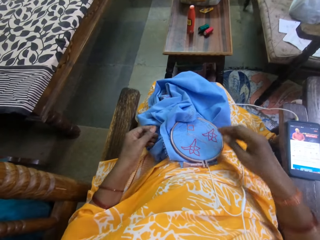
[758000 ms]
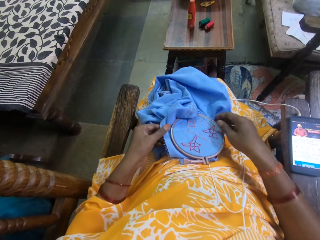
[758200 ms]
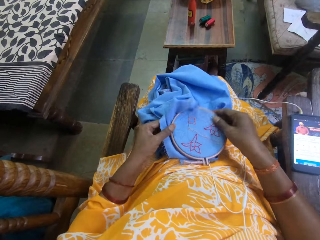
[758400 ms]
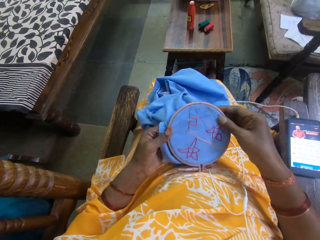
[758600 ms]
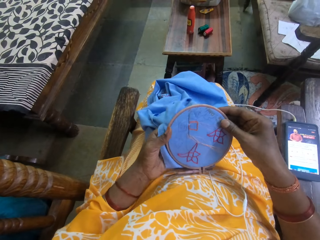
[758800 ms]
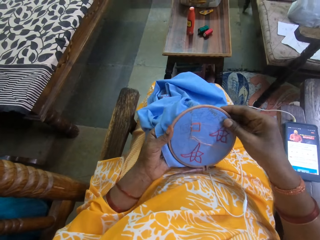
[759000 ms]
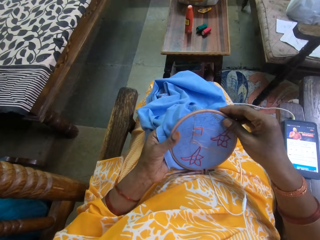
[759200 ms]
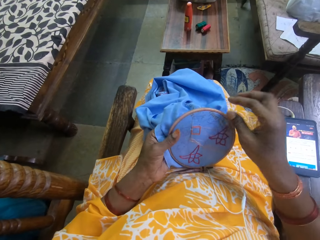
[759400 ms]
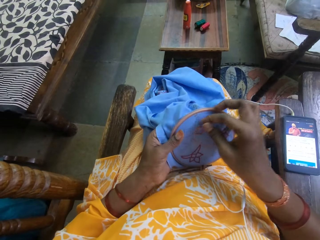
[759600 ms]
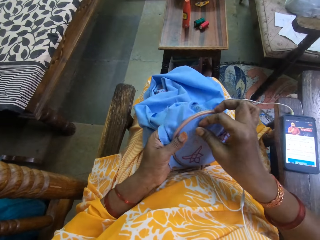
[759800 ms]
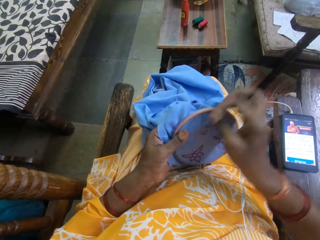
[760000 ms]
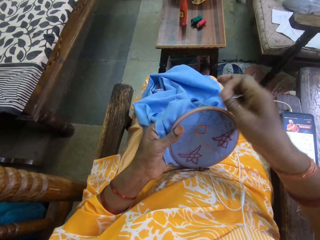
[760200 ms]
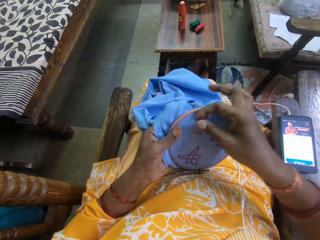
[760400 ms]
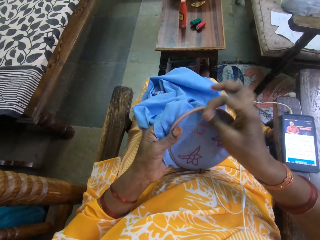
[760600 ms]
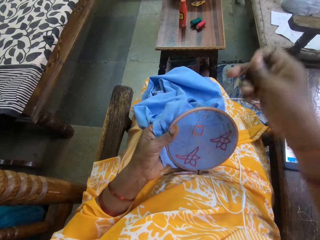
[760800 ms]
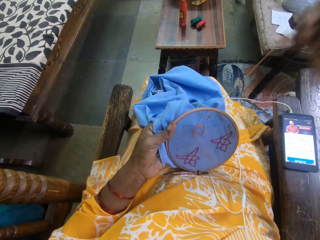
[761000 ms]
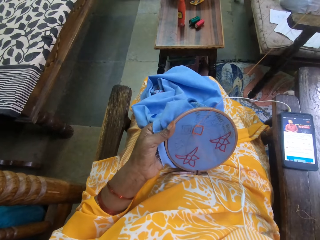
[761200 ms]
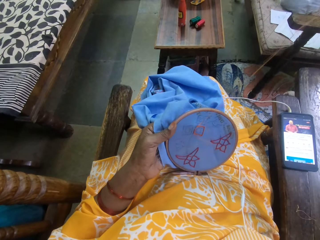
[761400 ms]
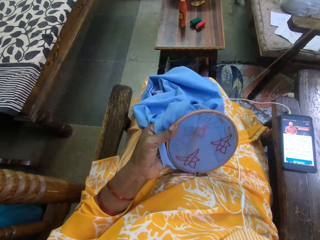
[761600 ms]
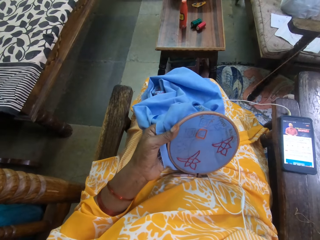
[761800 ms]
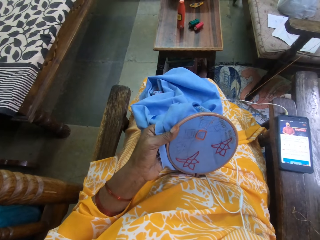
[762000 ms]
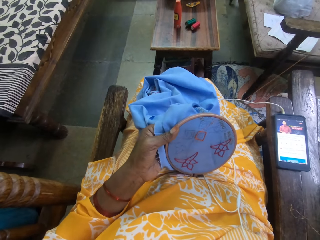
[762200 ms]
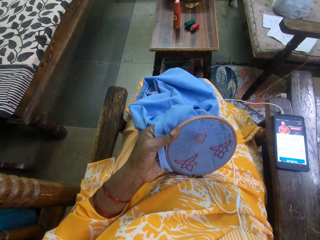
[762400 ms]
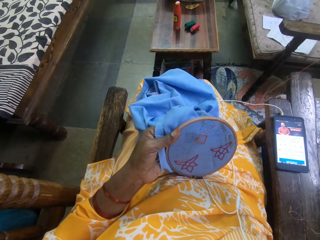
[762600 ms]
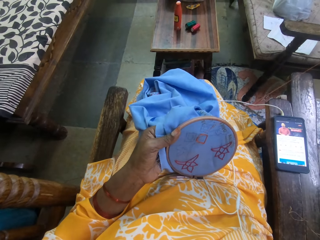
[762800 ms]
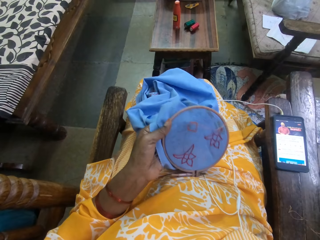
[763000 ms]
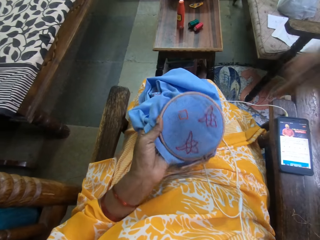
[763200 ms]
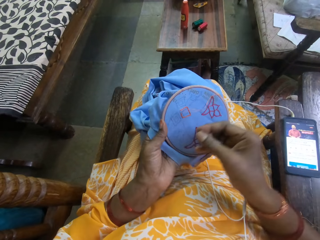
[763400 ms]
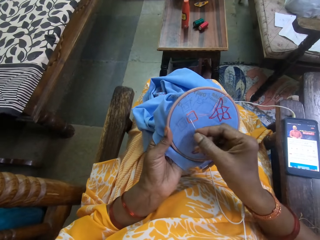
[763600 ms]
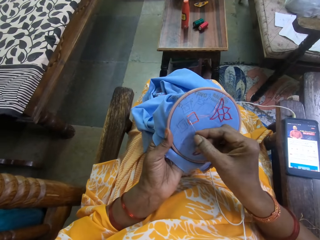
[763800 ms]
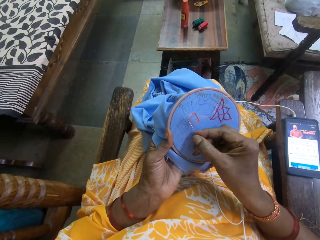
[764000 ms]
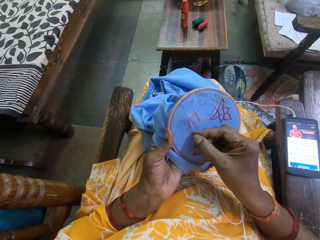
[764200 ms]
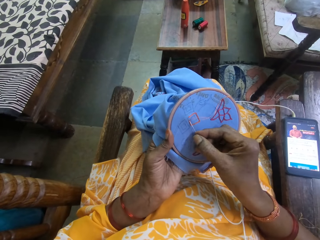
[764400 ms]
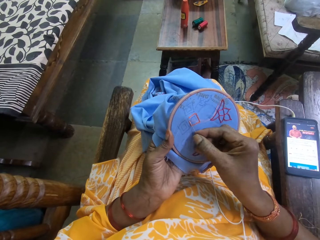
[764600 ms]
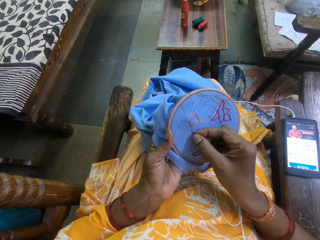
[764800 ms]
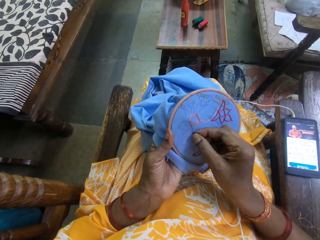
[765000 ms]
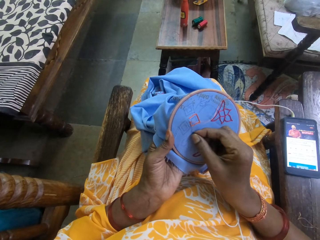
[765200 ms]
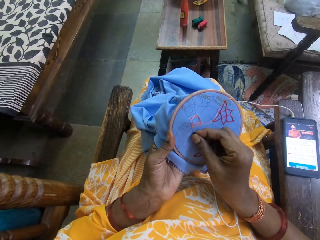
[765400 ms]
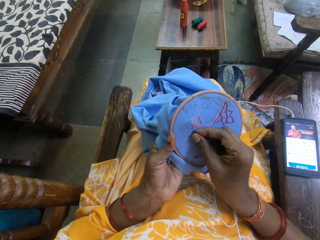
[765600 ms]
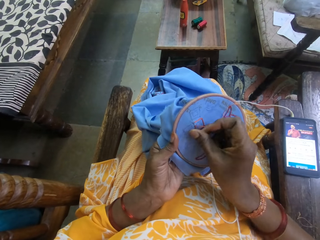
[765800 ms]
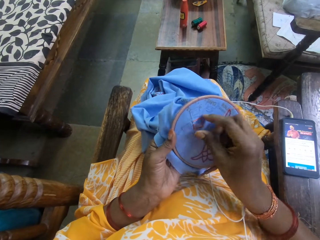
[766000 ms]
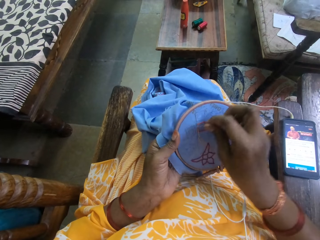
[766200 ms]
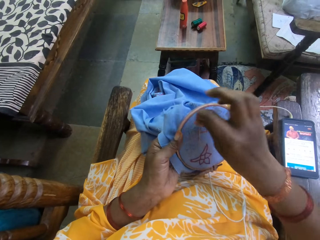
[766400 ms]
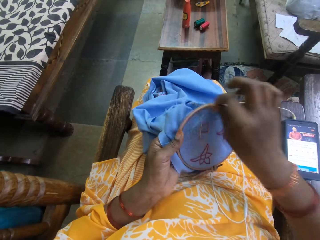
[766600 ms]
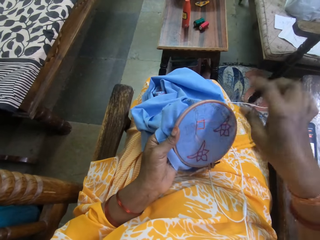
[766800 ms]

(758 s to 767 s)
The camera wearer picks up the embroidery hoop with the fabric from her lap with both hands. She holds the embroidery hoop with the fabric with her left hand. She embroiders the fabric on the embroidery hoop with the needle in her right hand.

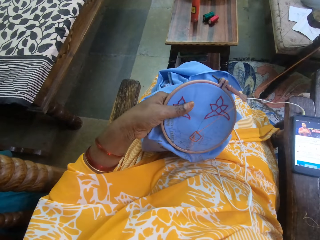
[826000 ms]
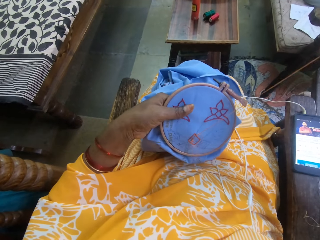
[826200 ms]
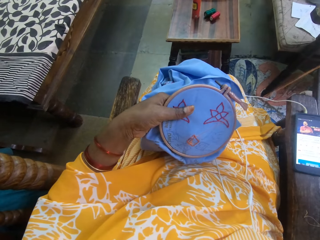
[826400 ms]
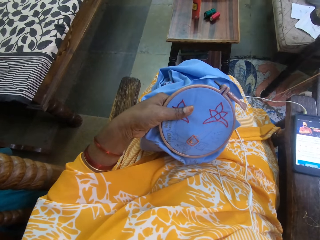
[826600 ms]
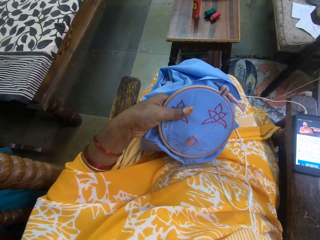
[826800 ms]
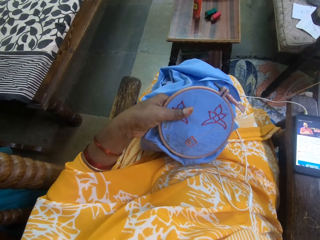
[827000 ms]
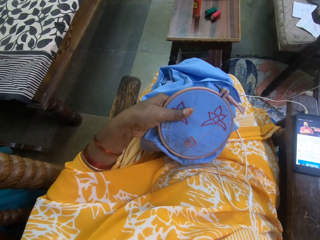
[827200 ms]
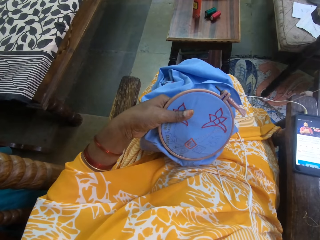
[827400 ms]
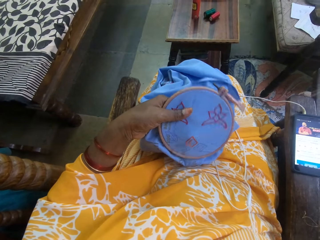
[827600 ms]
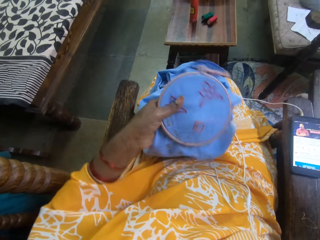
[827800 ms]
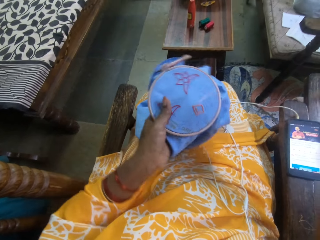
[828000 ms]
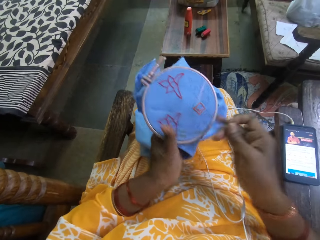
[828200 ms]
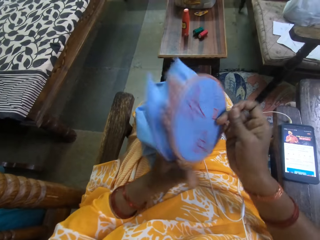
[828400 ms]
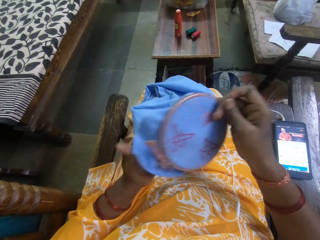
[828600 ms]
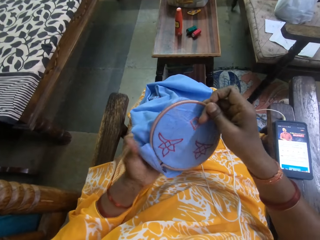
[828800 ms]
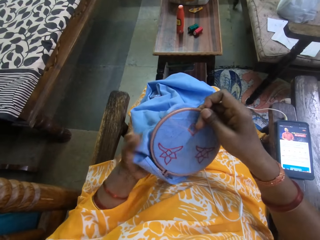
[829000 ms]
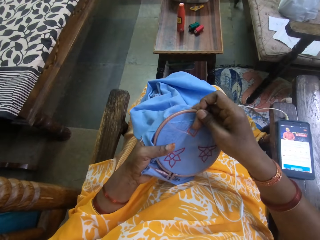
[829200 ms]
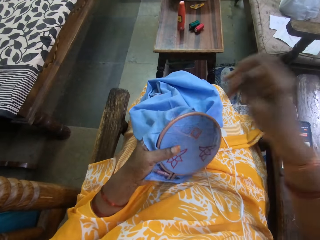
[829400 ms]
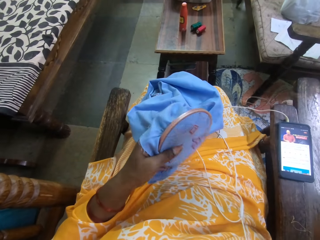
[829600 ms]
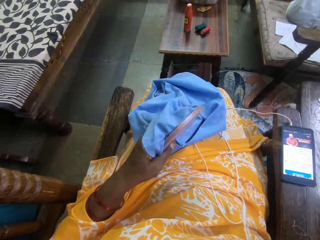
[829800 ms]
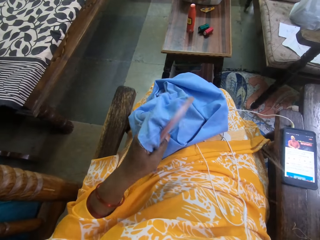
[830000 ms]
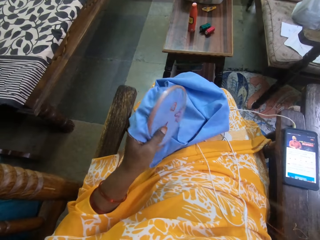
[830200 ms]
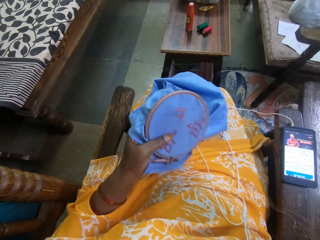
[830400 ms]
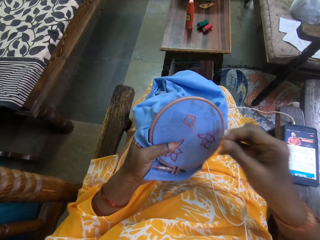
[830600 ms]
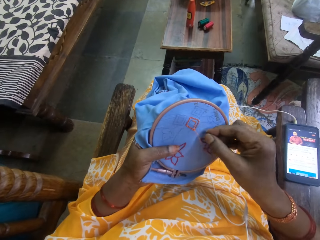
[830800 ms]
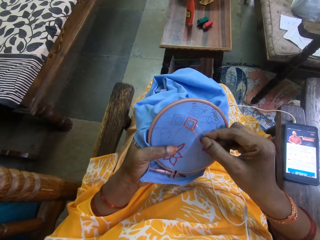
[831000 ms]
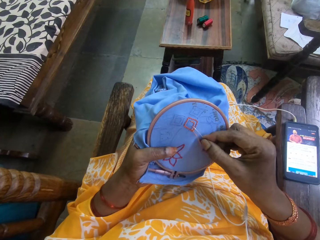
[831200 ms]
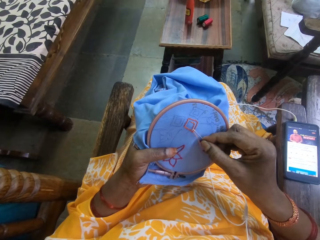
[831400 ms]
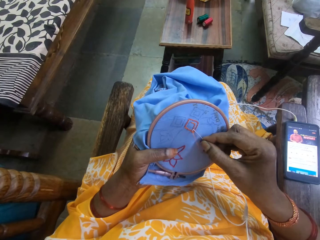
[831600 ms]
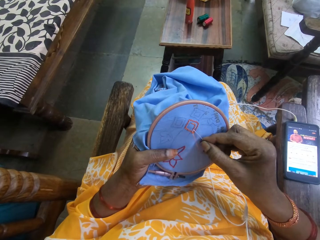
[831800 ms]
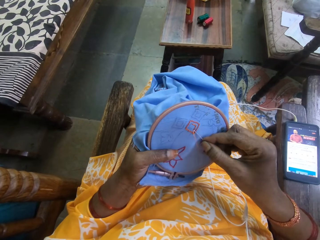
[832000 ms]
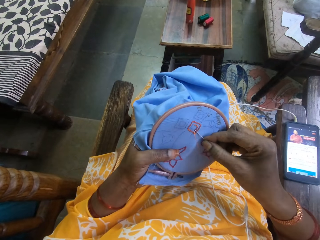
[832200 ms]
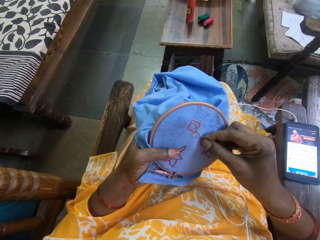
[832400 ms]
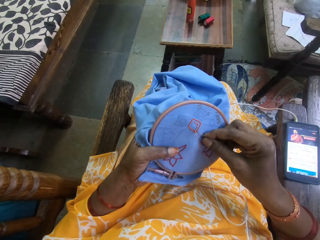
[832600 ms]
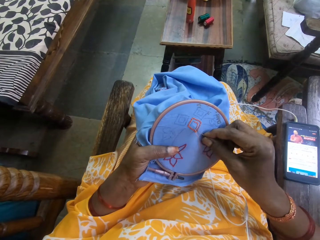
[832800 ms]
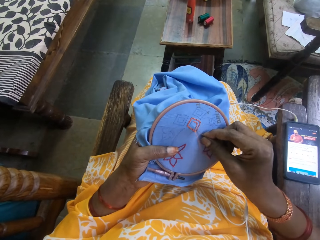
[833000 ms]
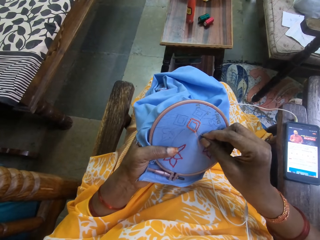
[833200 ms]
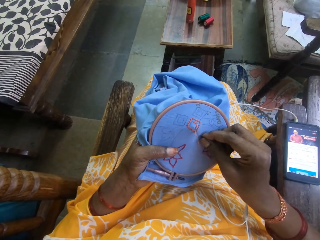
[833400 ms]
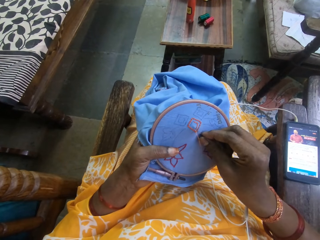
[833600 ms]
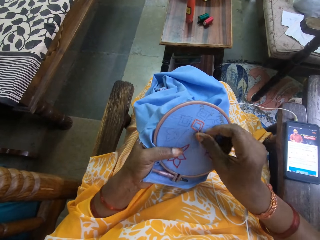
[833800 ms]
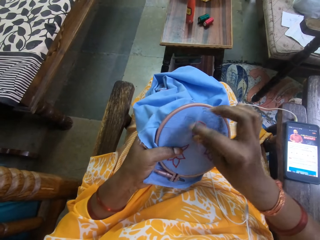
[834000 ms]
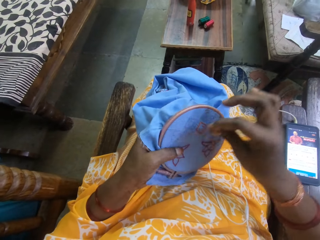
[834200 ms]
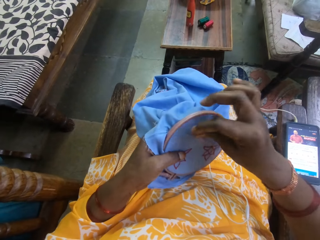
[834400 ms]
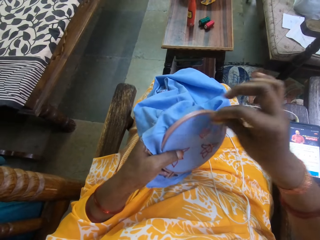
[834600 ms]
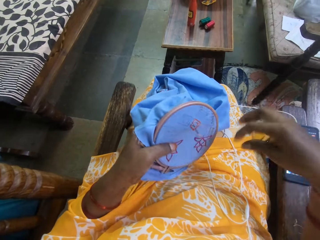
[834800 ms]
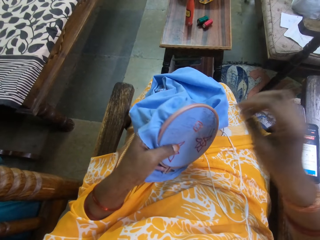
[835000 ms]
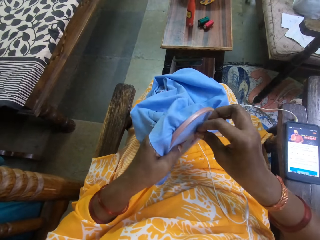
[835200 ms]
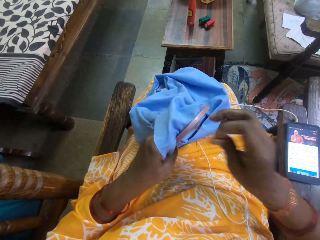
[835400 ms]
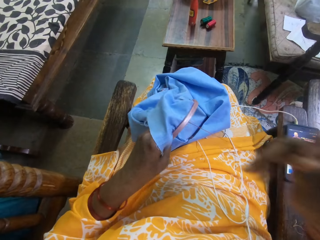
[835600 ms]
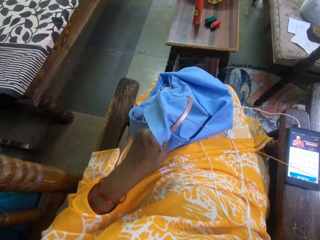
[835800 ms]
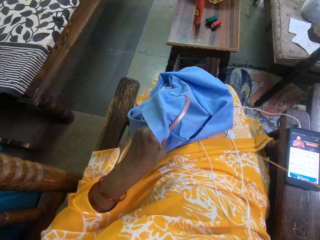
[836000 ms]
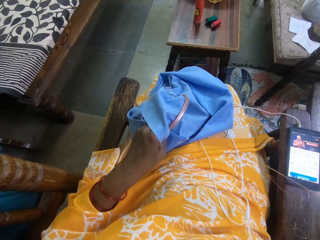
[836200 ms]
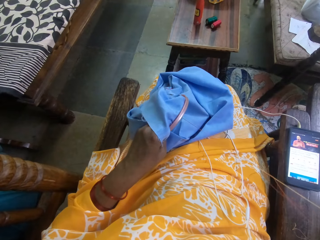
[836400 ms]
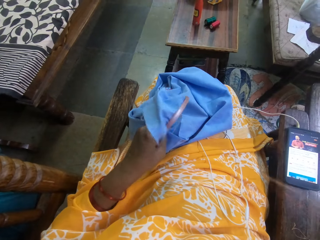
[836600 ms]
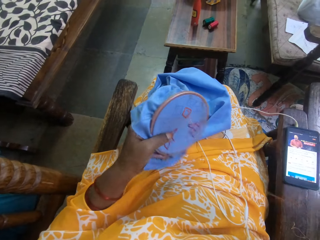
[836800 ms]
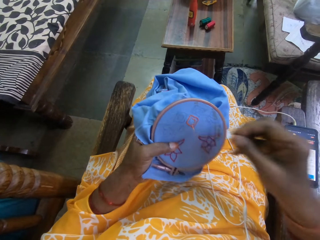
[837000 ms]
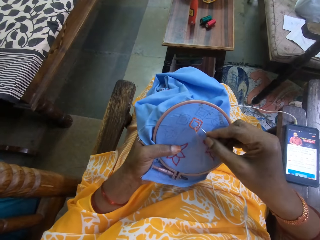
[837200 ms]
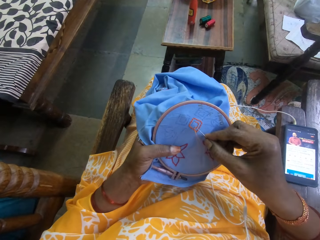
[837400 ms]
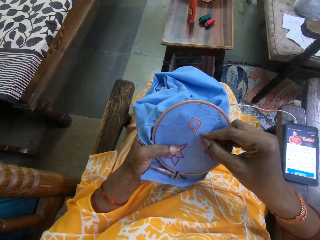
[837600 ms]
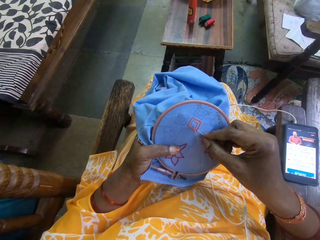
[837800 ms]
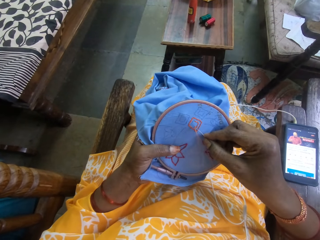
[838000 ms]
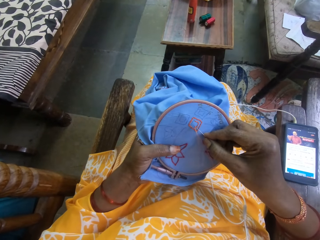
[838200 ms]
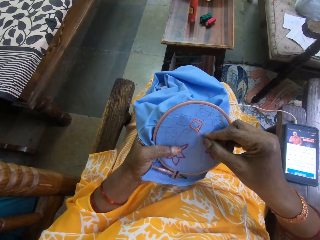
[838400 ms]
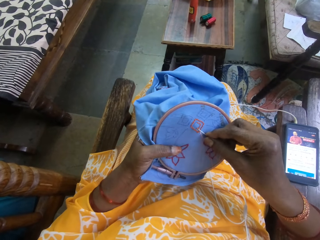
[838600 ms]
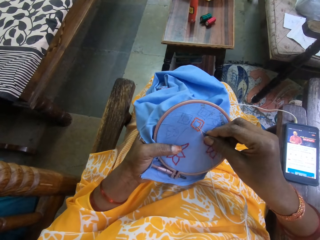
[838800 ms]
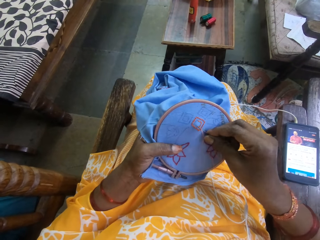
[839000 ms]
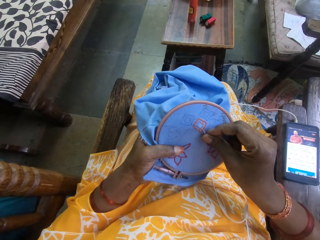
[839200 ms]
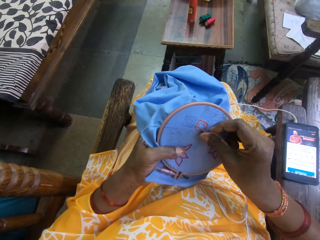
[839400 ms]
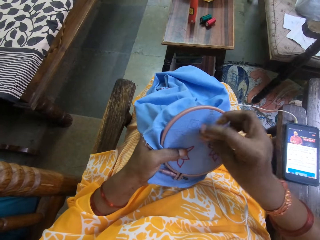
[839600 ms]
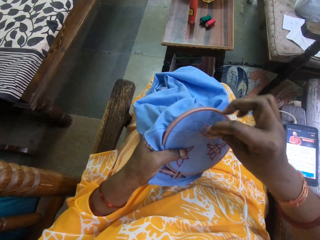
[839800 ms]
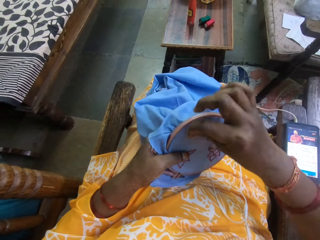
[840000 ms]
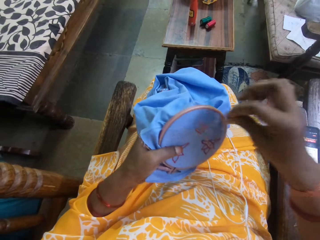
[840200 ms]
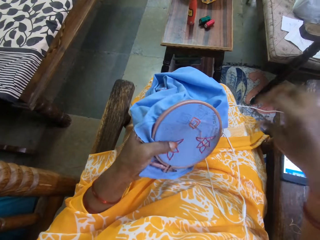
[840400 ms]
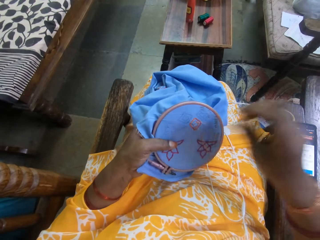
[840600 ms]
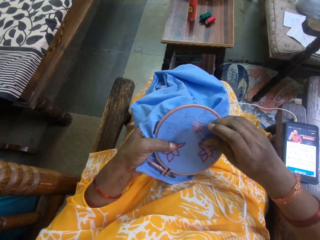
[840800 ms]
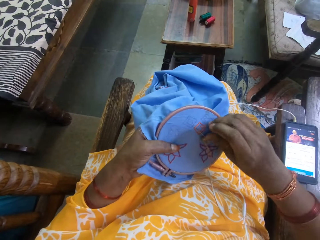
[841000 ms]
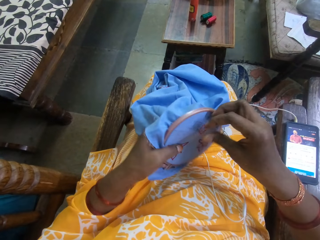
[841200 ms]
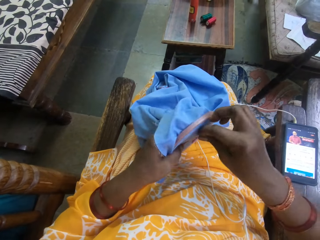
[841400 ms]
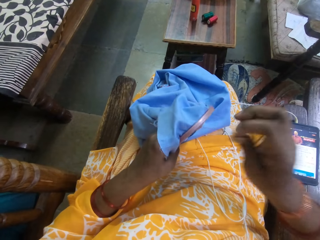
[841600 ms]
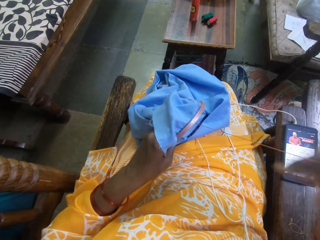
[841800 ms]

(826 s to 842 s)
The camera wearer rotates the decoration. They sew the decoration using a sewing needle.
